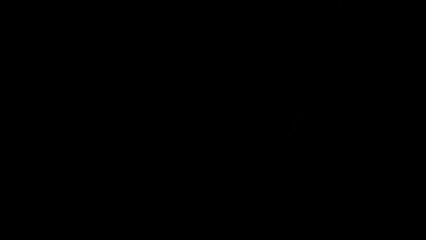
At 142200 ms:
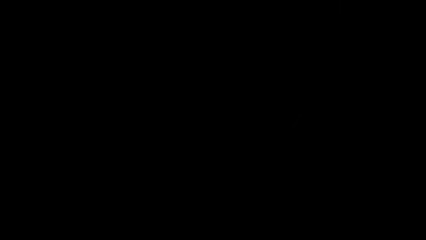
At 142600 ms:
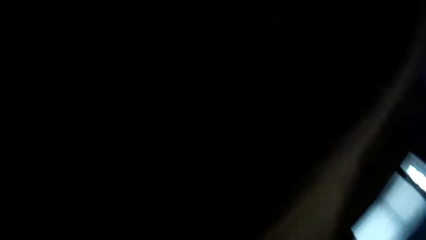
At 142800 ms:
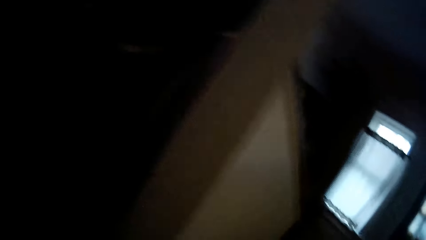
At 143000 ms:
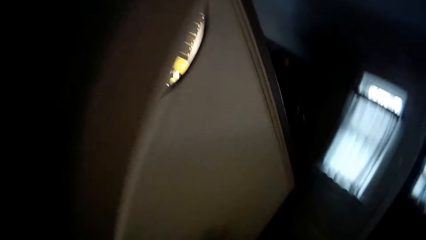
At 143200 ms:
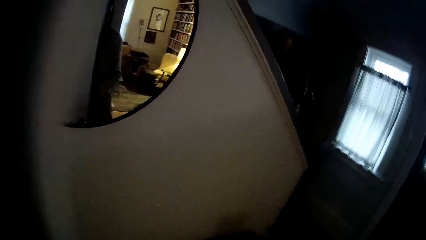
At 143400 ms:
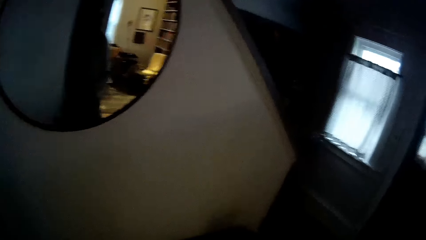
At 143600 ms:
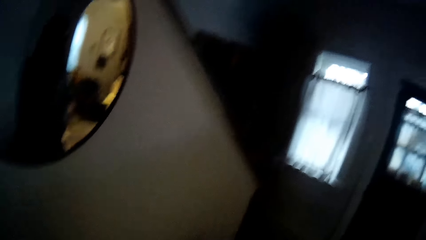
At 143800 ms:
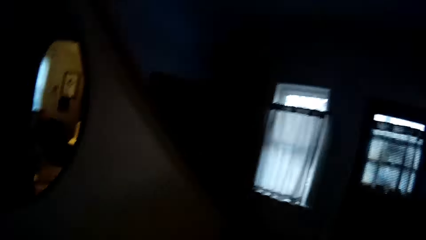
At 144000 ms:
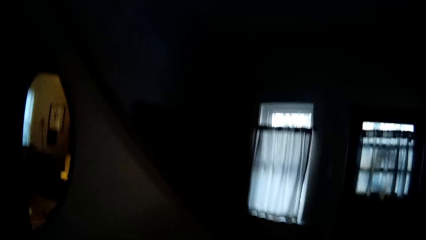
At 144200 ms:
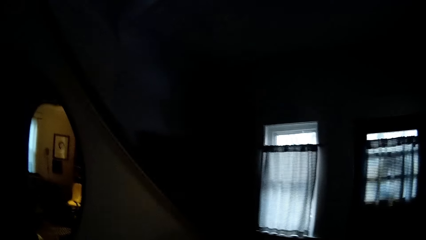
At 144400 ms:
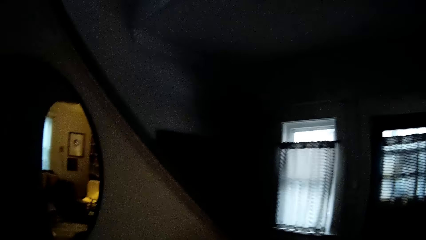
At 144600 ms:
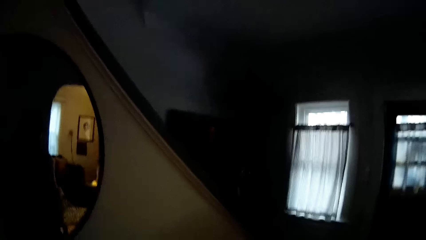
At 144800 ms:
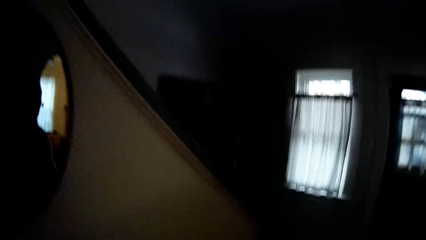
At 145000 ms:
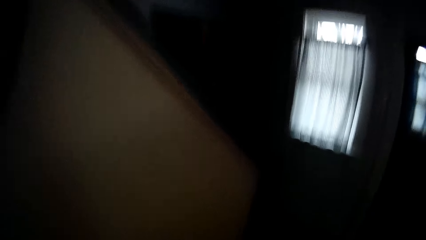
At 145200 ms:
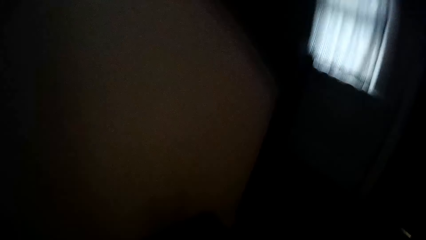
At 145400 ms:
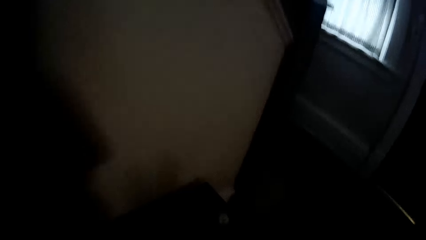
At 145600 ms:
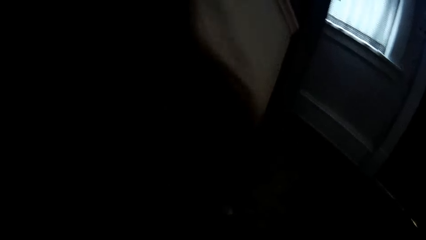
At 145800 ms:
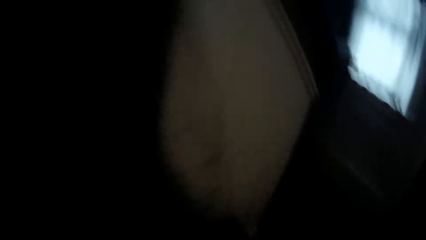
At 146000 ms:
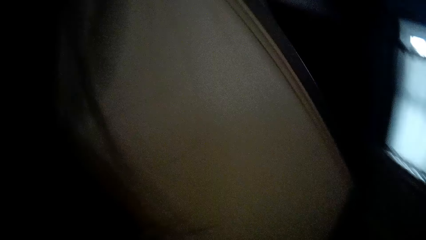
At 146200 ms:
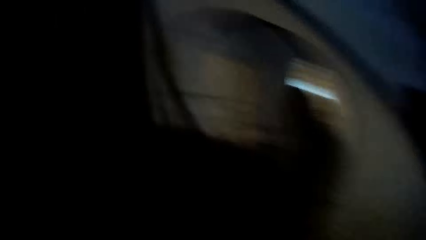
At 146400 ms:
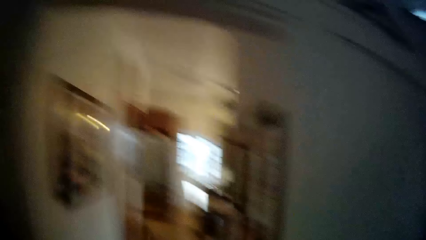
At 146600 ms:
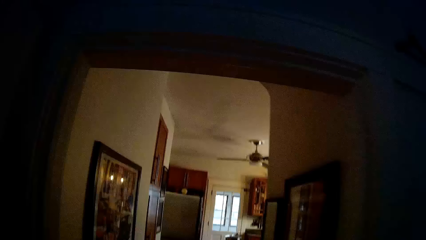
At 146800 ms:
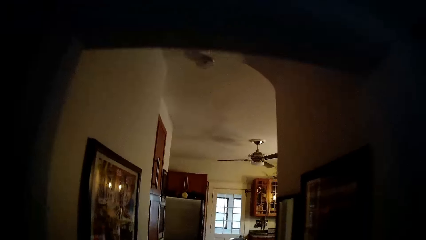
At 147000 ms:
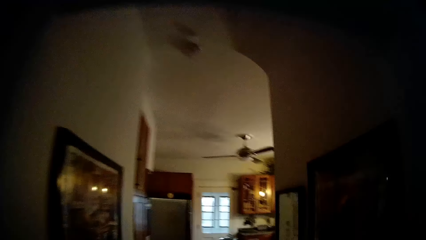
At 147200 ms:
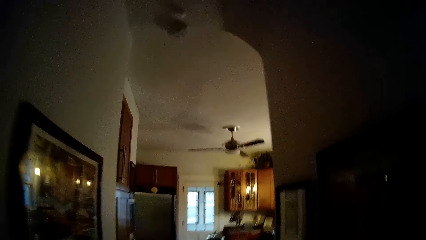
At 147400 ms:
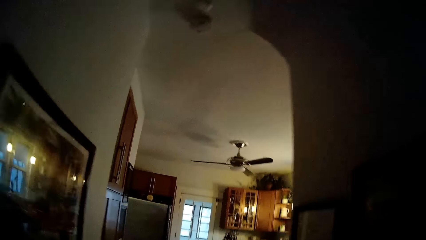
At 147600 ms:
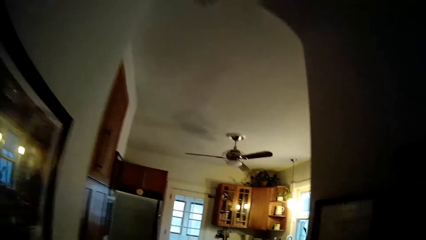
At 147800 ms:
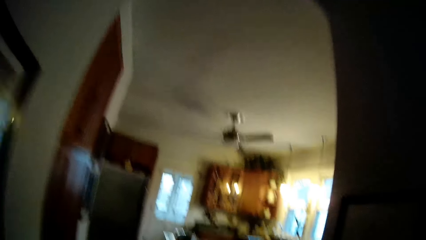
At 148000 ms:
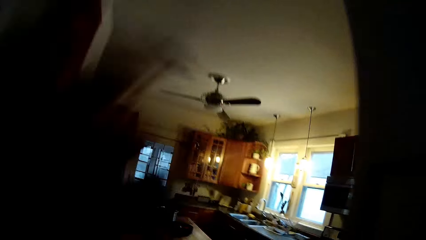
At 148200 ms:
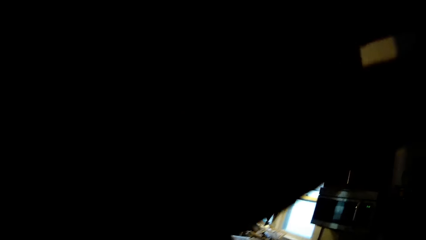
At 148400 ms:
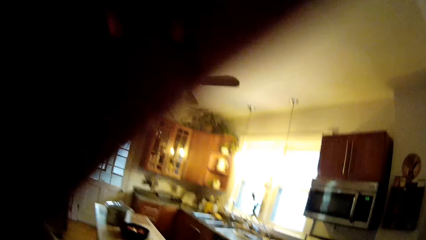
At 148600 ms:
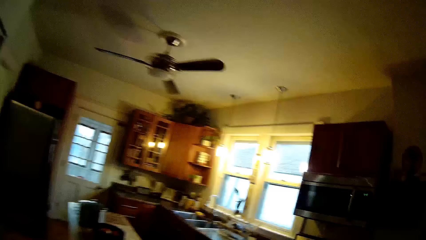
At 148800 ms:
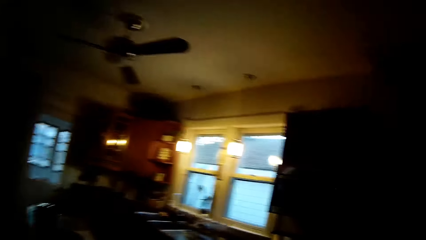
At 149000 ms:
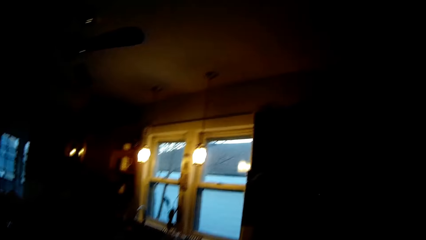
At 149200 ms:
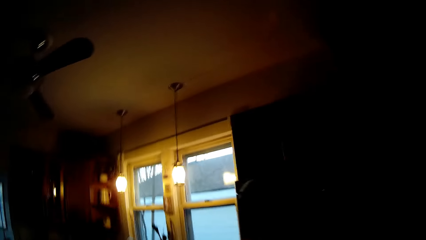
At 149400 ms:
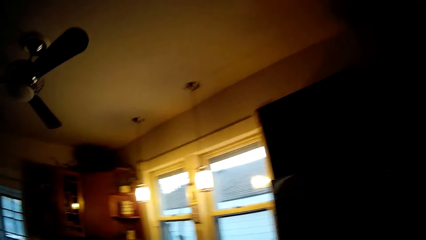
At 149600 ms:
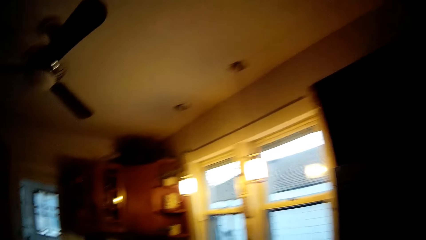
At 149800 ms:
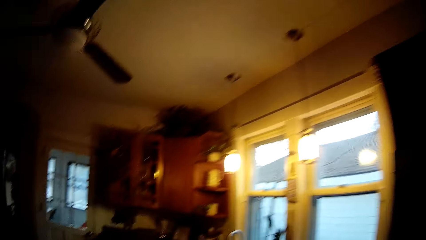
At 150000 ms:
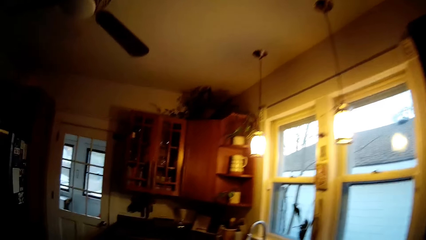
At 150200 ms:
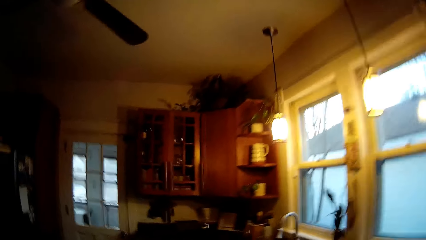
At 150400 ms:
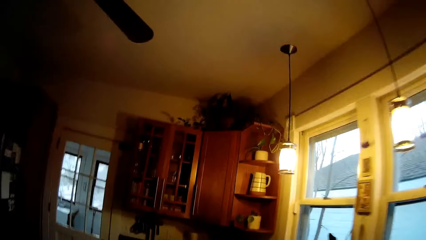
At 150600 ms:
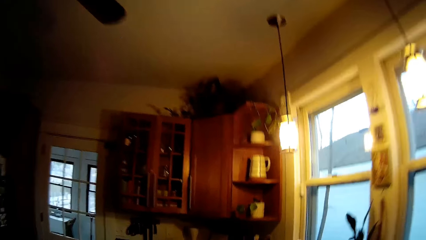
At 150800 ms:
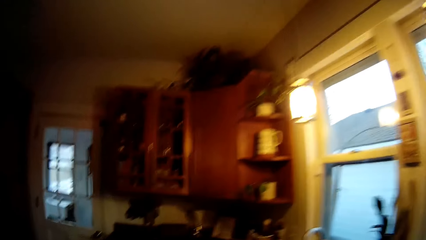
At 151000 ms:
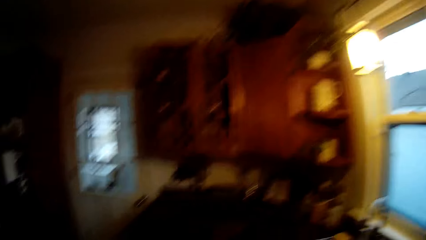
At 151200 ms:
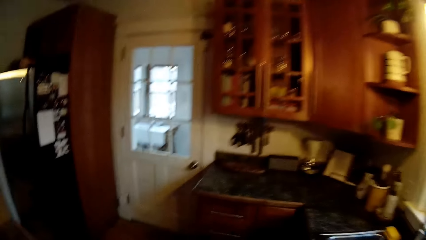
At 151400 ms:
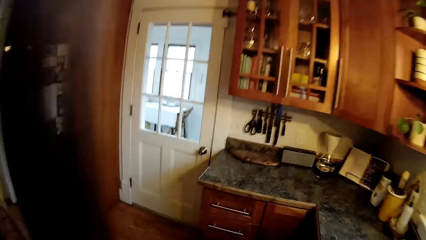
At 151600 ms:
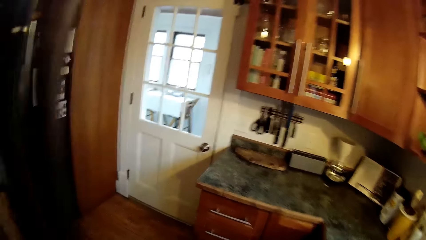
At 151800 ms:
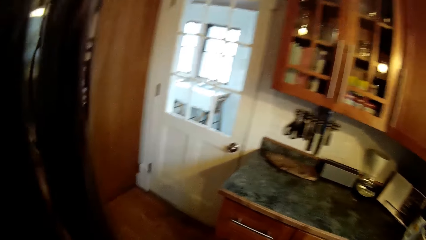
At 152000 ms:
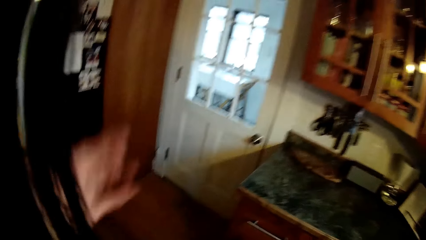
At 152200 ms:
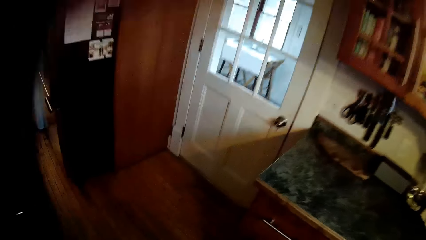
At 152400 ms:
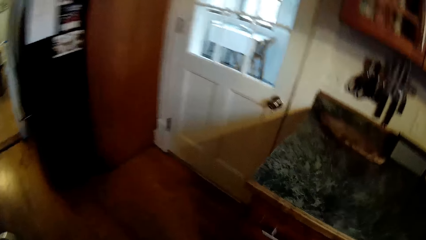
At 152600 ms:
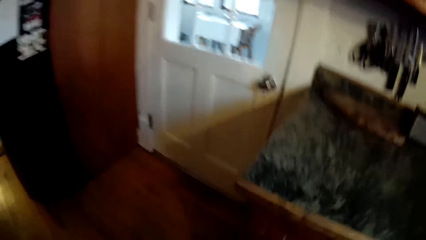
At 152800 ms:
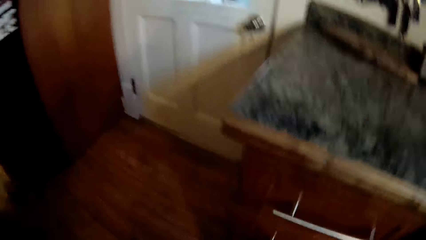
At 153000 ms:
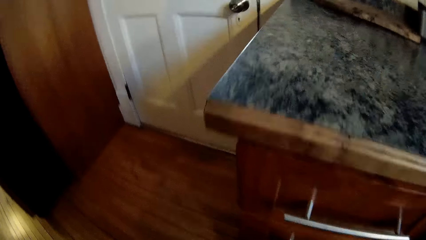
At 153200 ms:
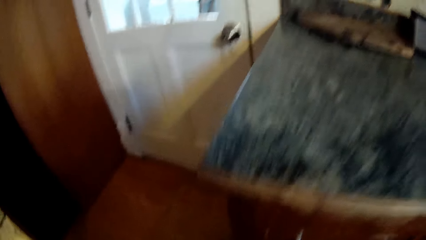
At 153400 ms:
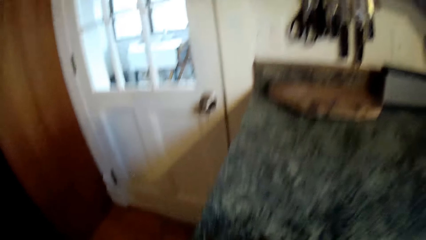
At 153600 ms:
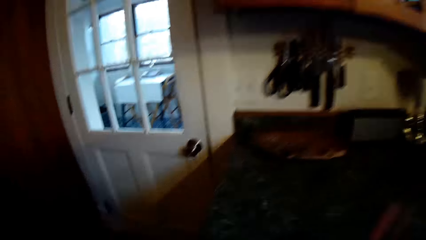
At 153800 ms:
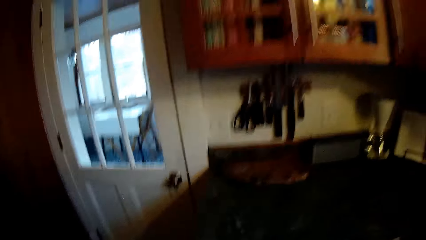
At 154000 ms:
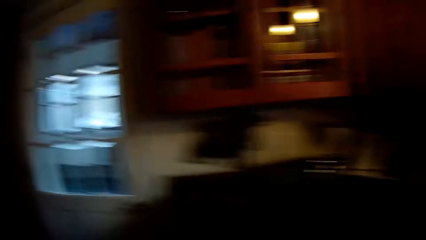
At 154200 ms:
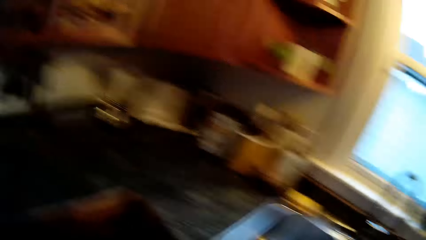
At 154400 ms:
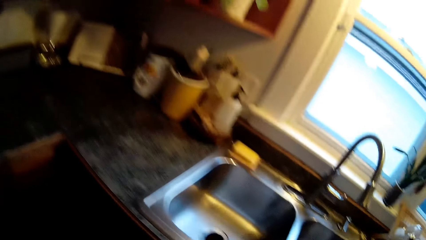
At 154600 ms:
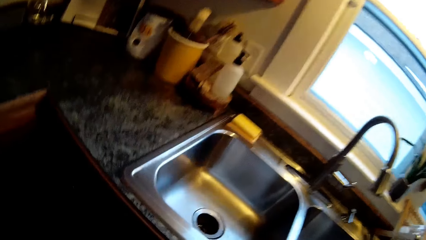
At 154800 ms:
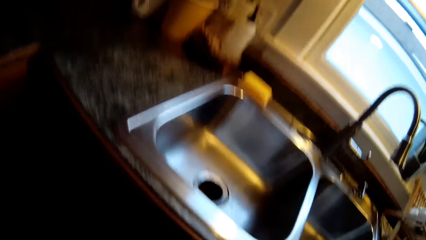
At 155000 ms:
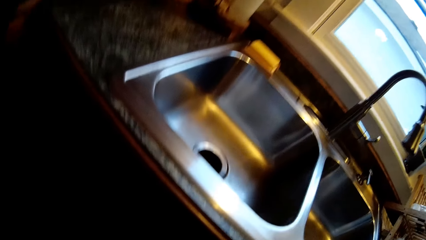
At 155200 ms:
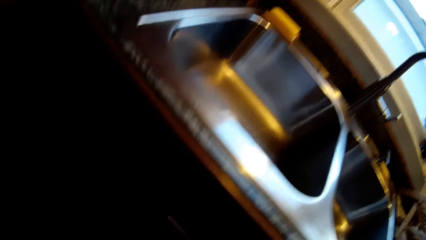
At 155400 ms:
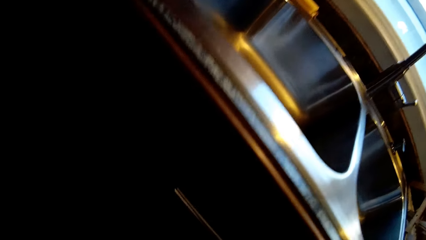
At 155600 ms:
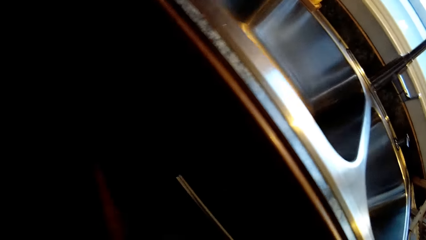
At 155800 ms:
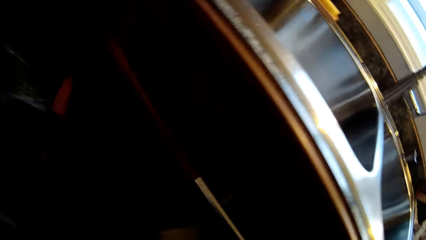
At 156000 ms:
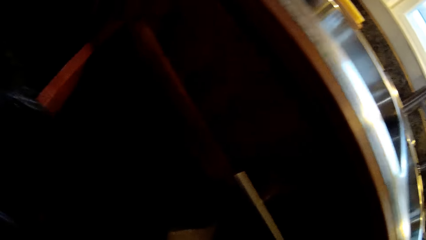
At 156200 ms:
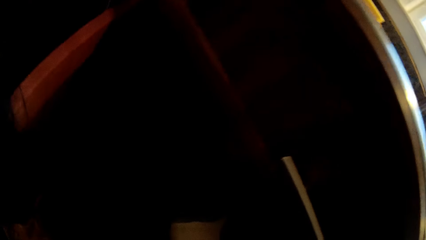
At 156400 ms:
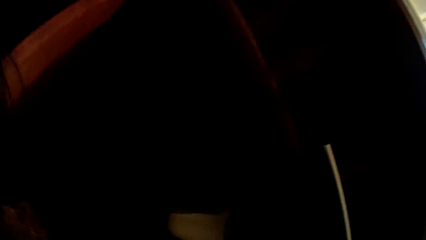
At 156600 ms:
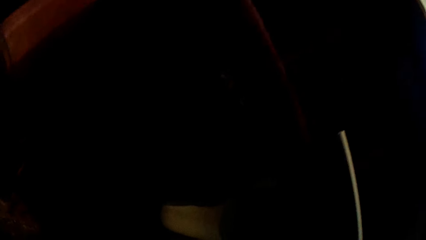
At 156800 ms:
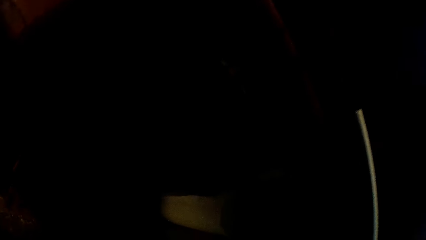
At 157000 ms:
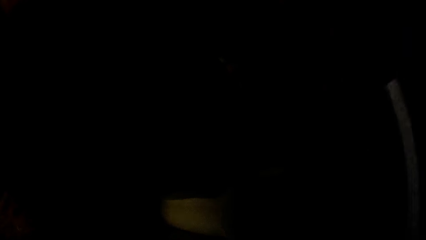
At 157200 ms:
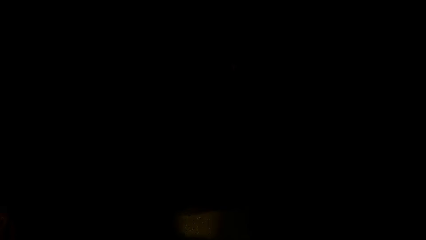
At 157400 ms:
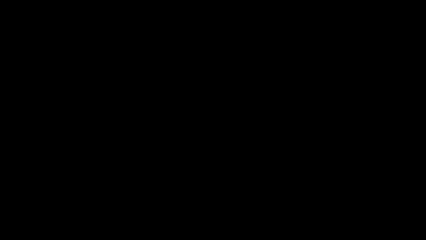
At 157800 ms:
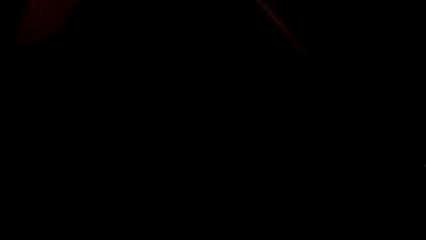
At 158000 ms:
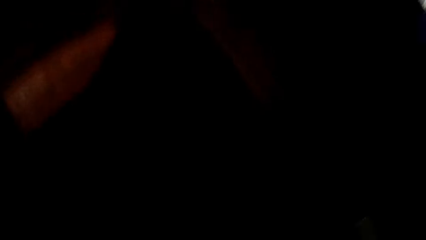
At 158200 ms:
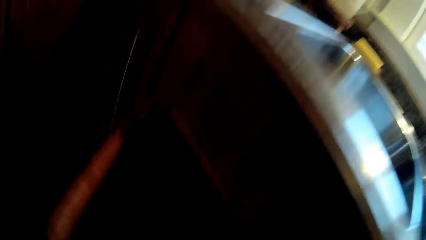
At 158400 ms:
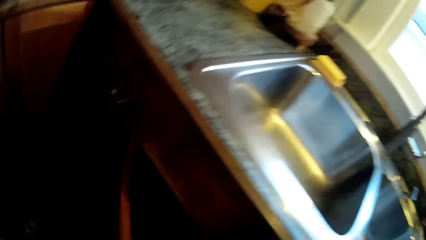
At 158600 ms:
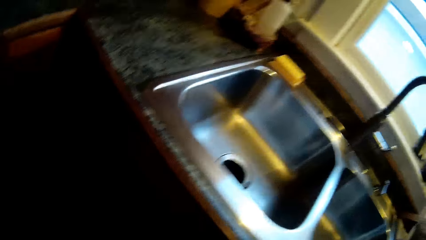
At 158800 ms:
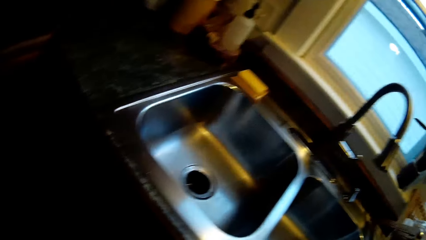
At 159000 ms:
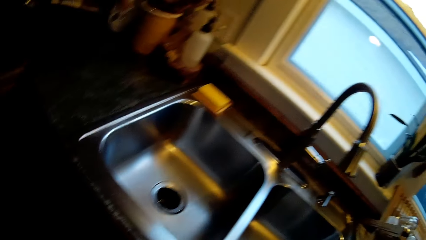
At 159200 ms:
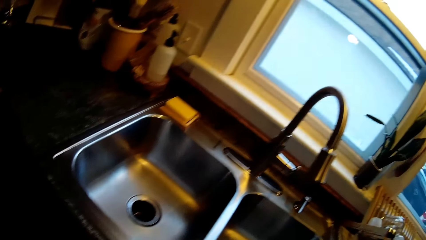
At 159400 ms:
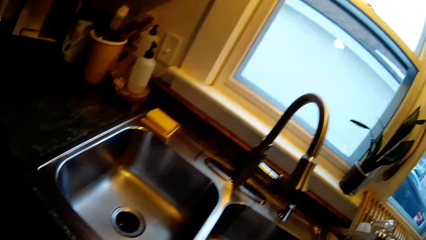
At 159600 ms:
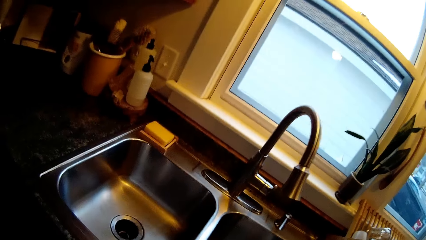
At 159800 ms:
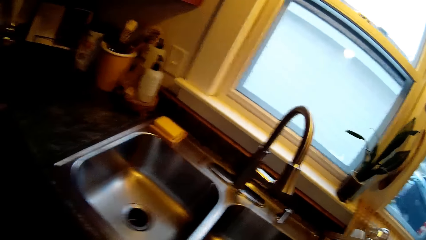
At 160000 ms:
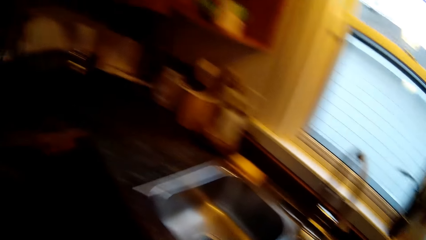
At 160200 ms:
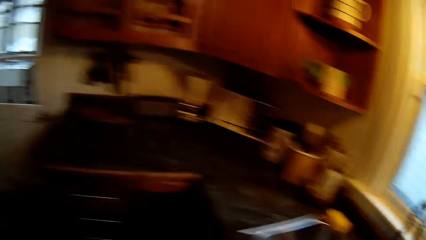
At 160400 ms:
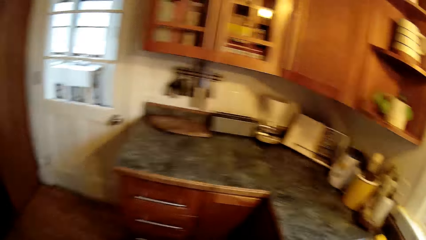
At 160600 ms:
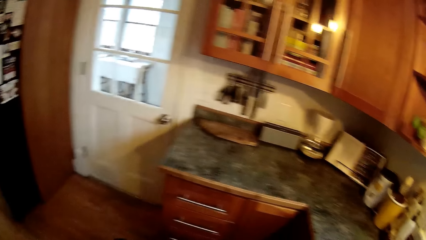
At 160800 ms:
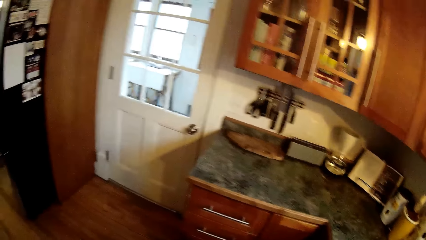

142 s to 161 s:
The camera wearer closes the door with her right hand. She walks into the kitchen. She opens a kitchen cabinet below a sink with her left hand. She closes the kitchen cabinet below the sink with her left hand.
